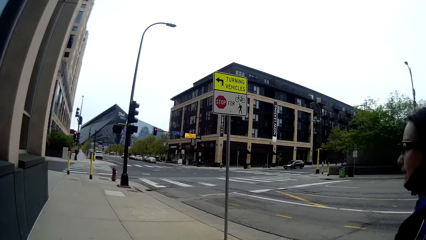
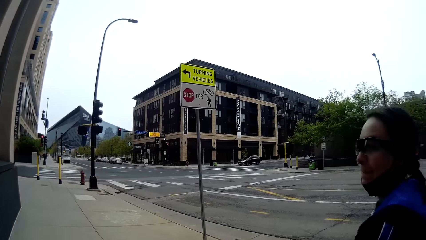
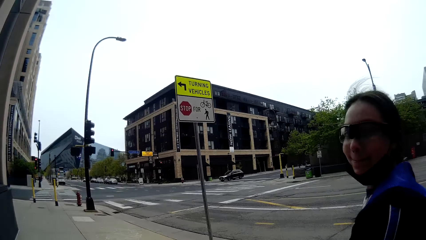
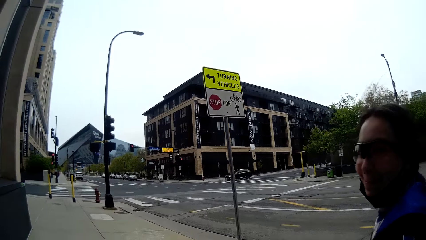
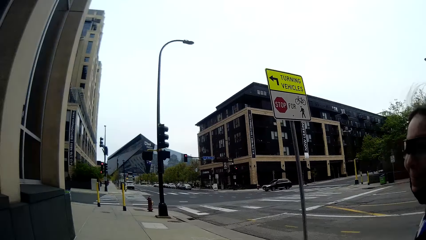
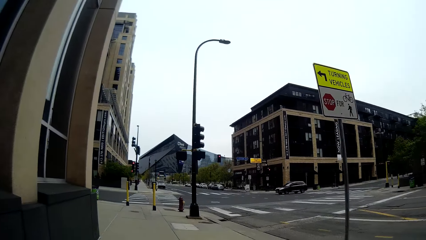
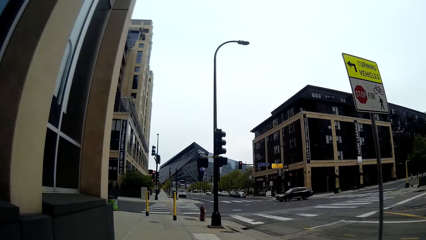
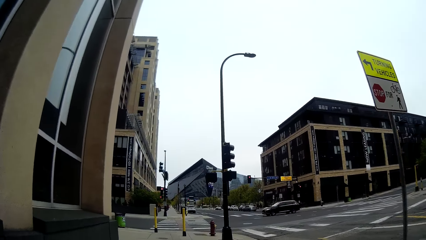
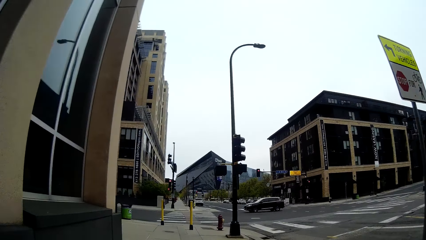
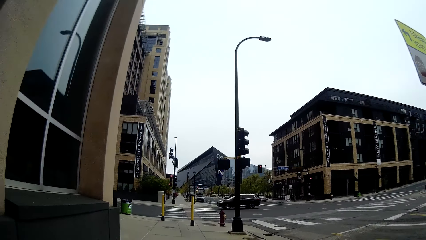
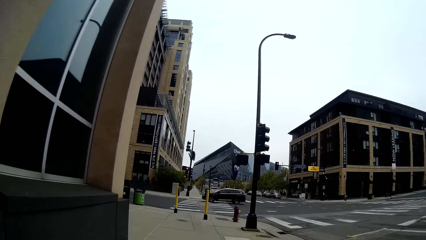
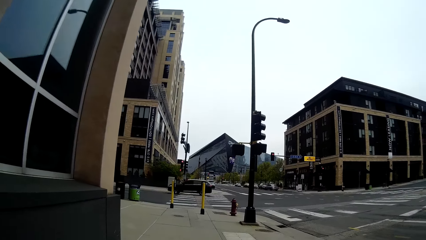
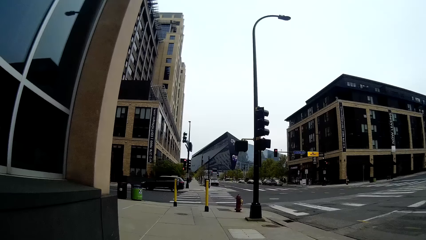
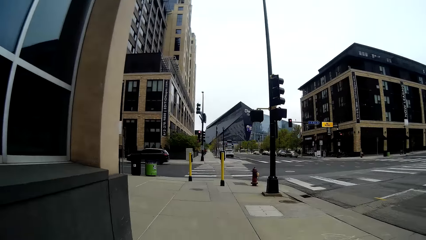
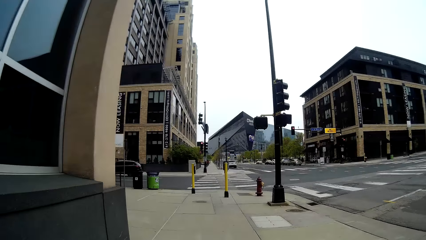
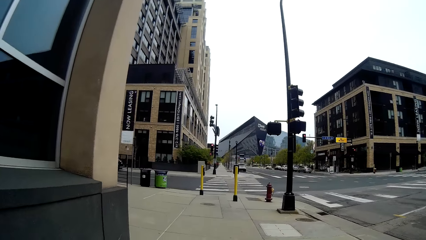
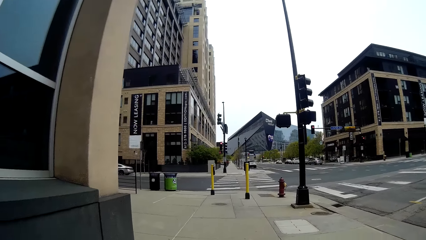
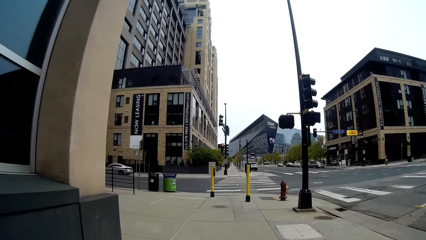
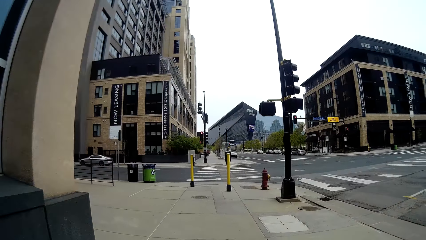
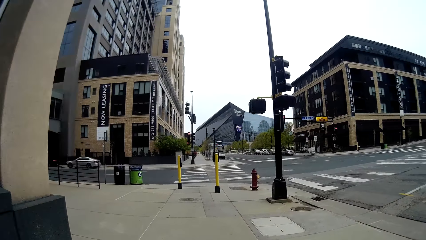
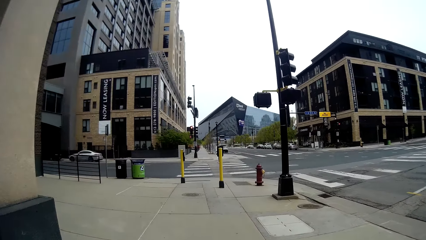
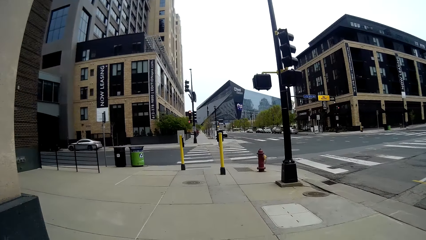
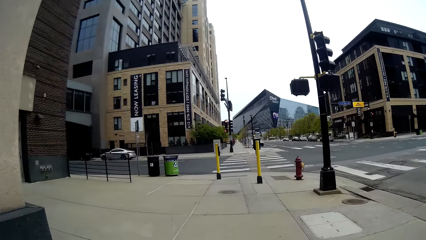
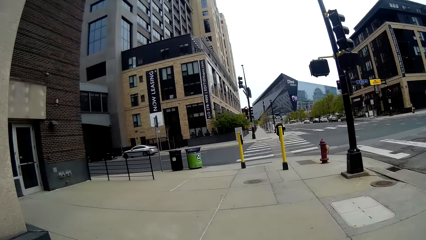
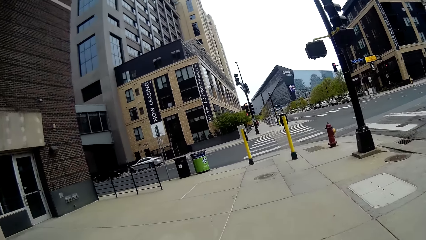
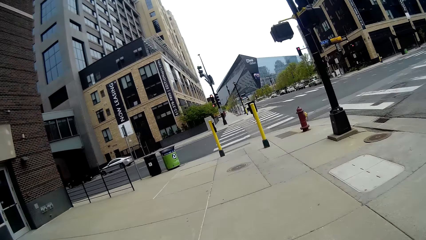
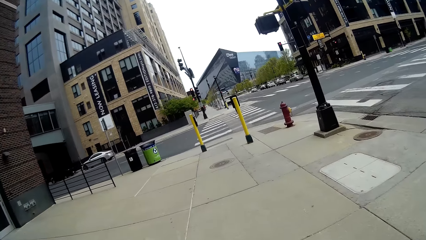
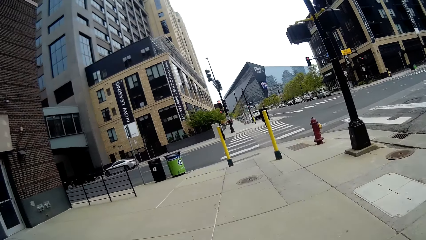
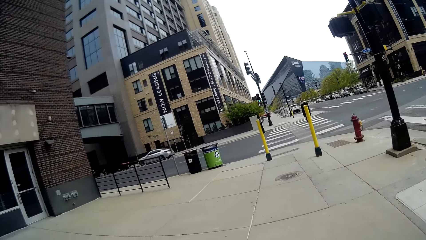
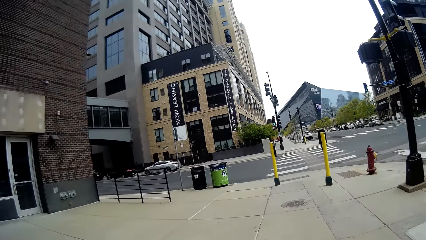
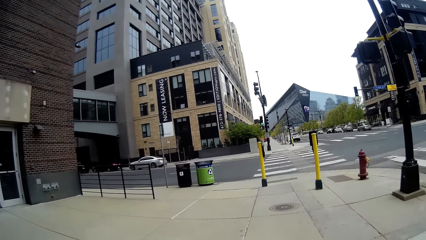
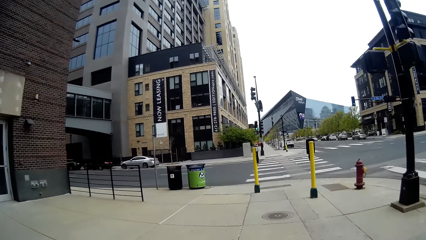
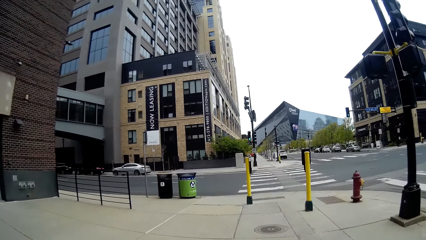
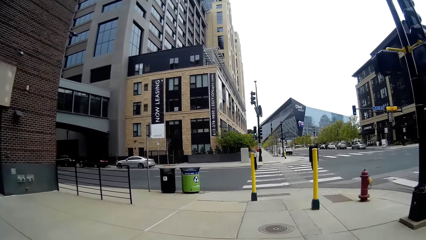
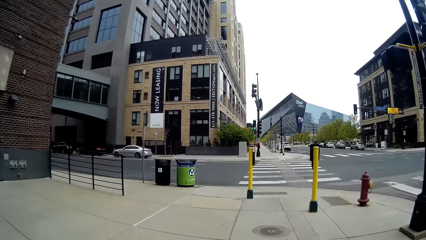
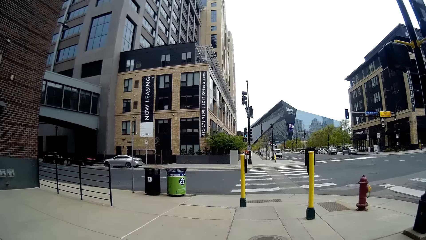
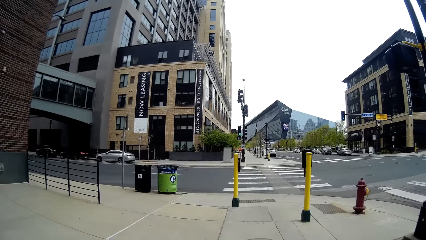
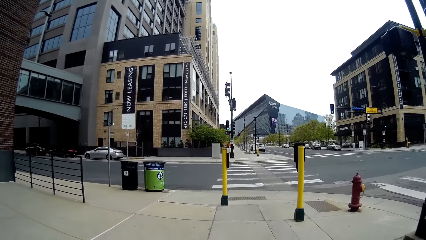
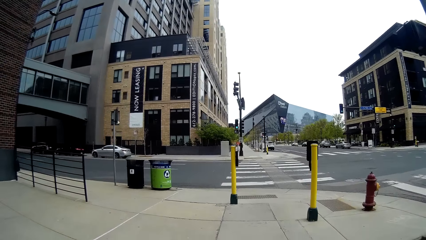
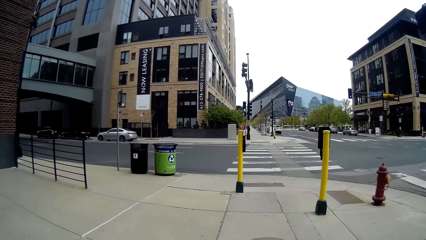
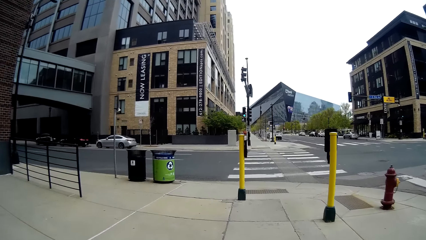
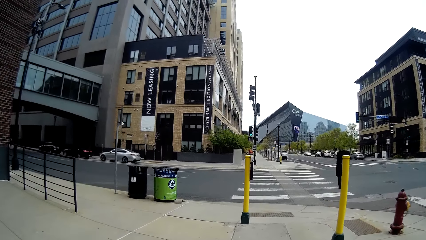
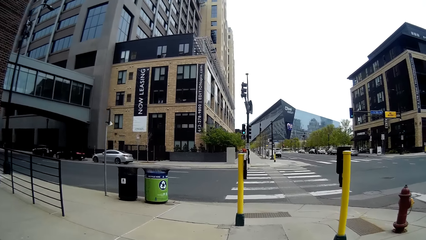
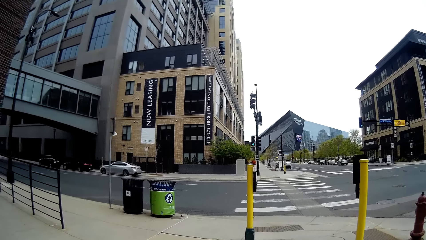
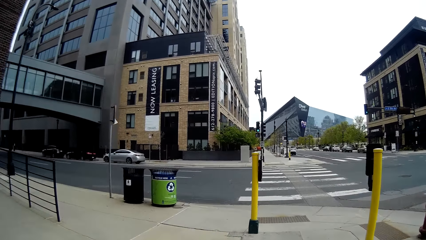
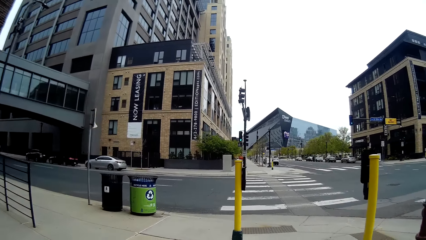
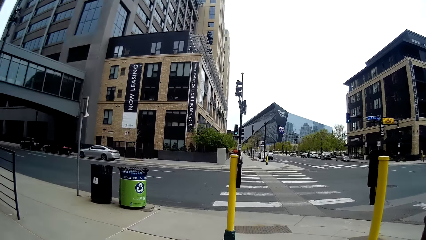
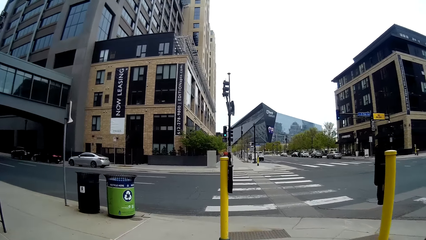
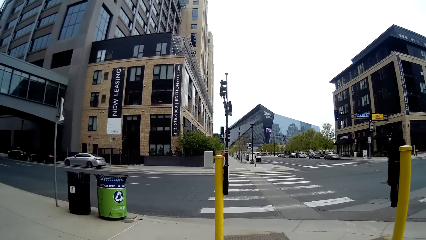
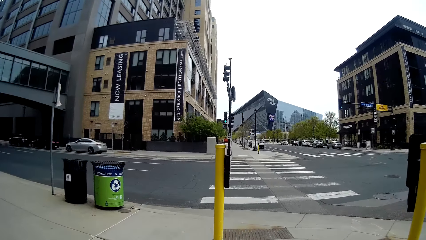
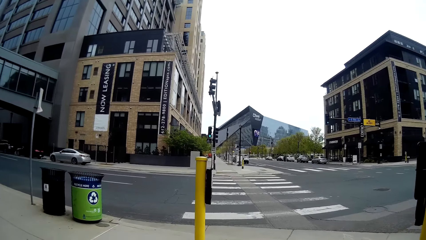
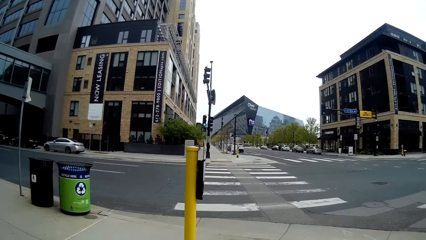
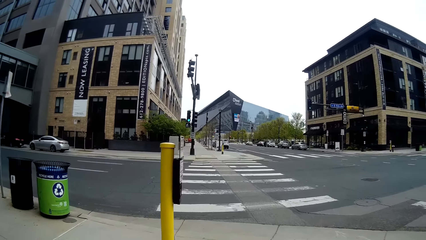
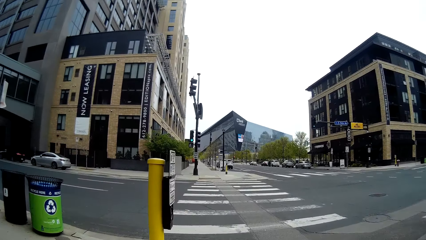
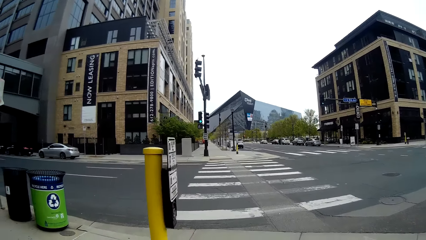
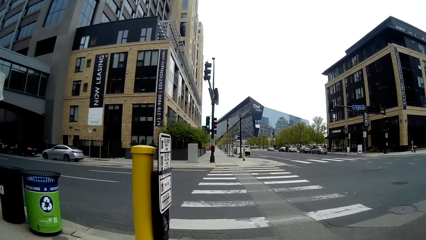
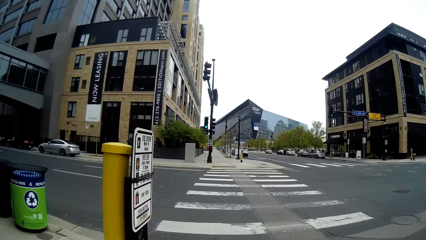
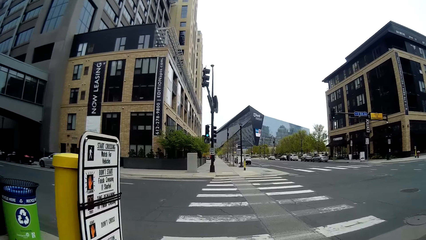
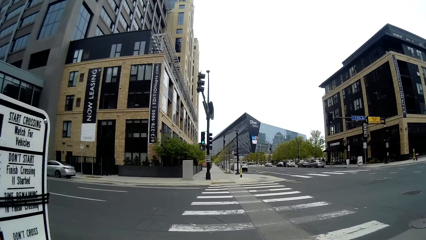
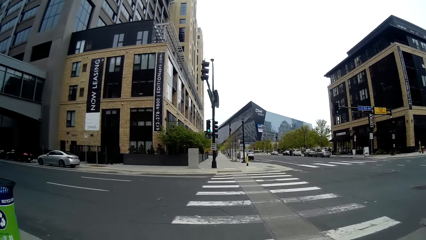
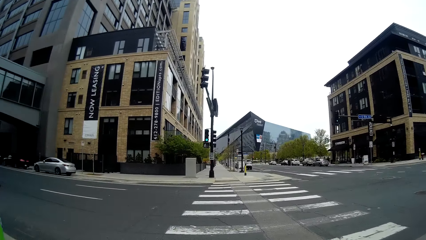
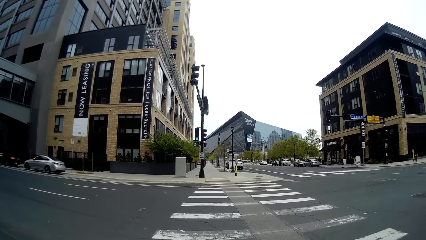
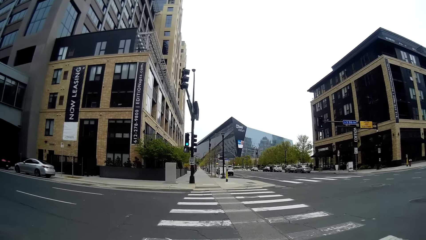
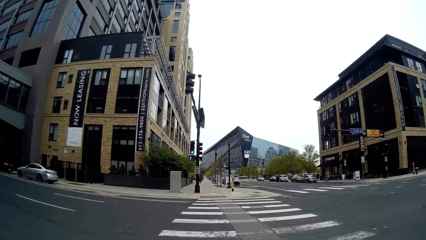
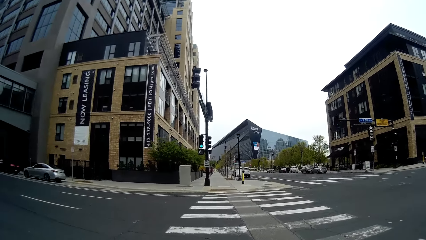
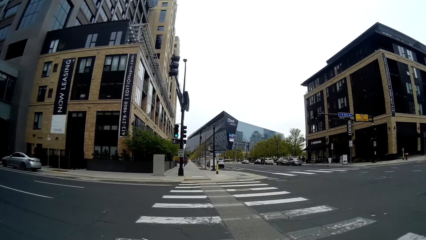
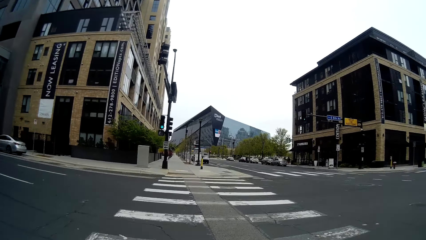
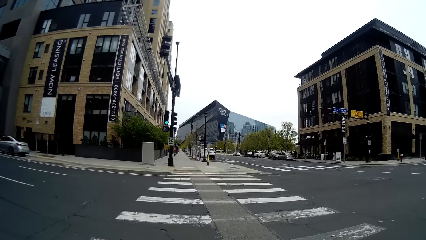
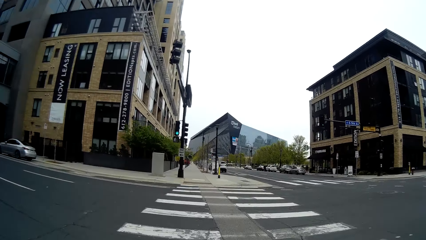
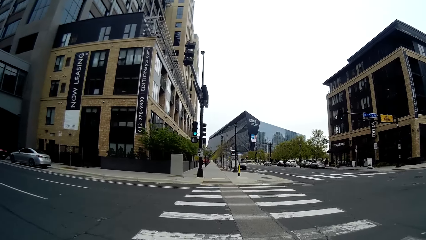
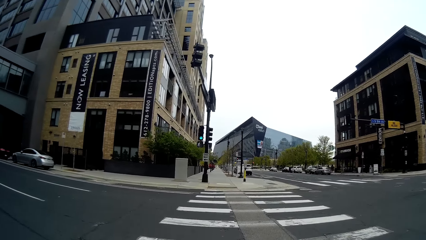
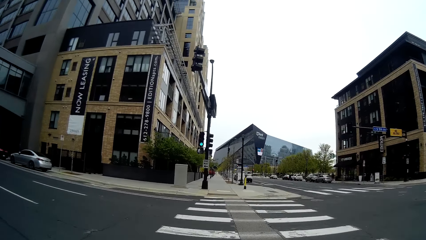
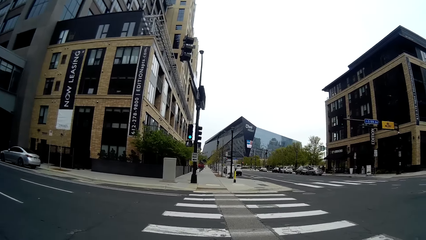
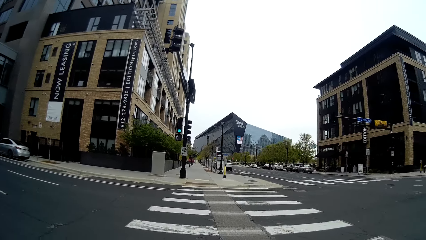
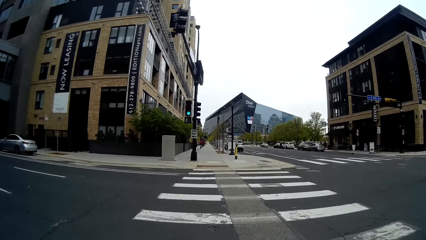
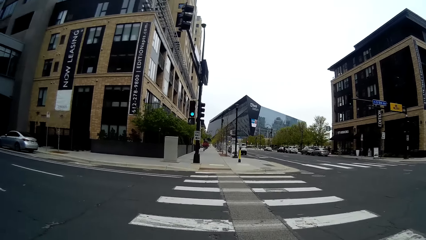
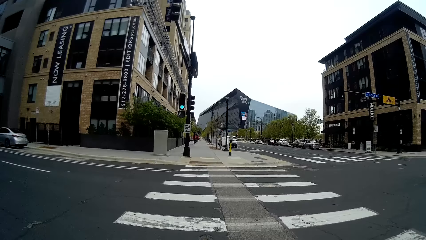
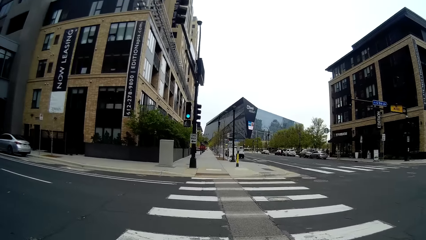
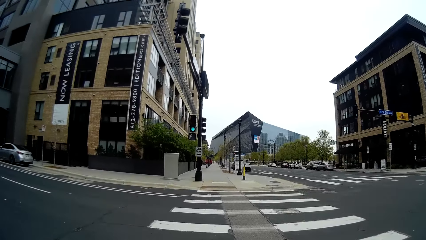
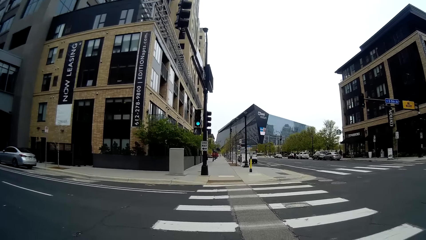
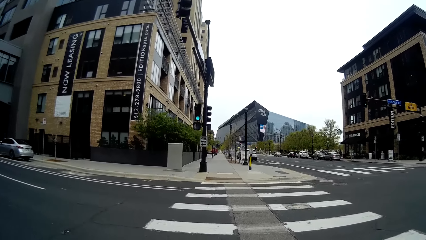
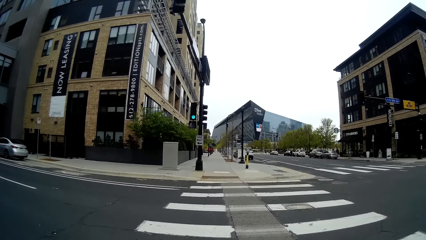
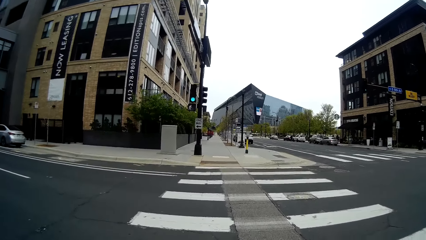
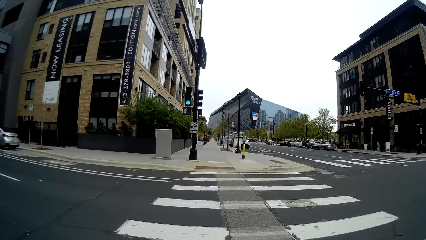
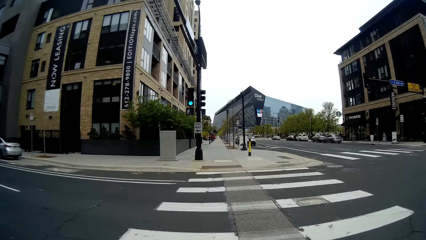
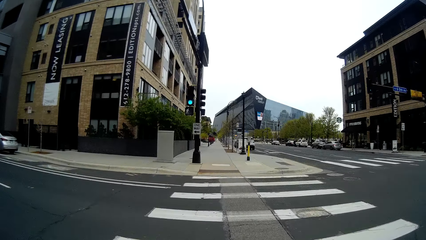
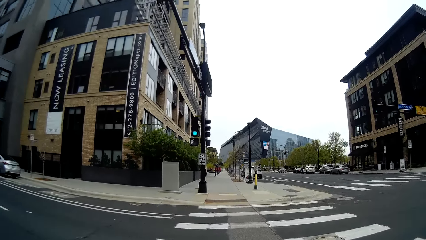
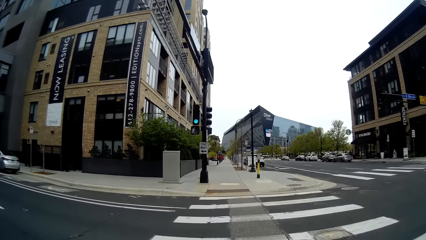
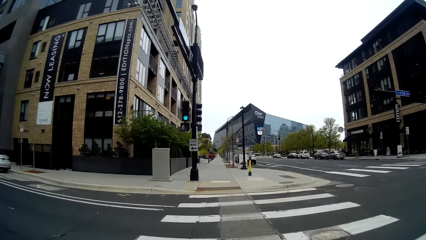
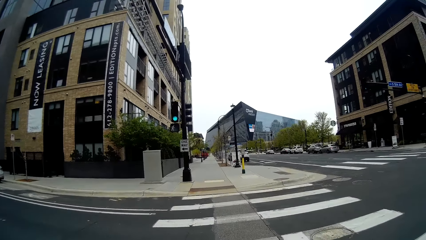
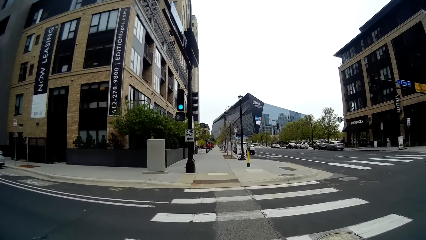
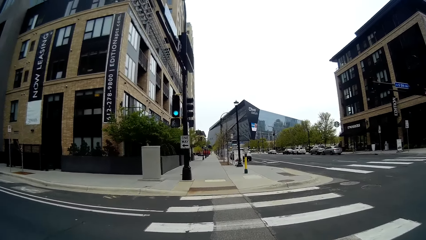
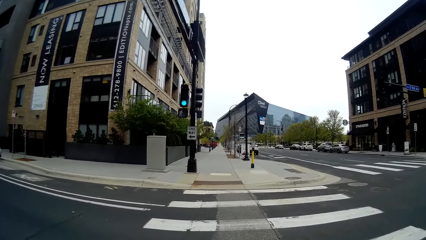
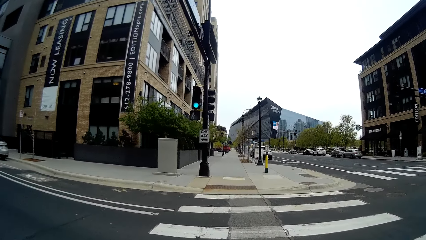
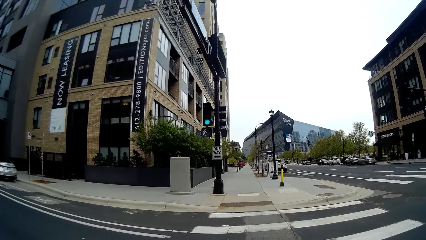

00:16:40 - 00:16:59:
The camera wearer interacts with the woman by the walkway. They walk over a zebra line on the walkway.
